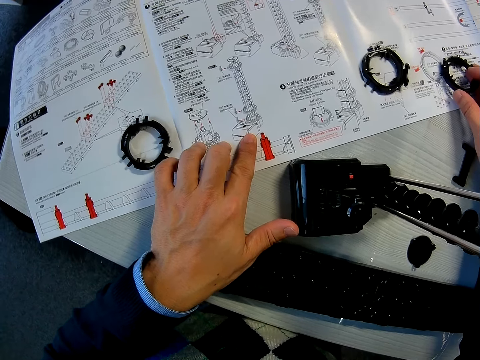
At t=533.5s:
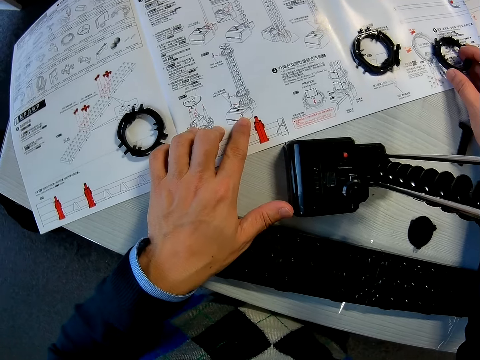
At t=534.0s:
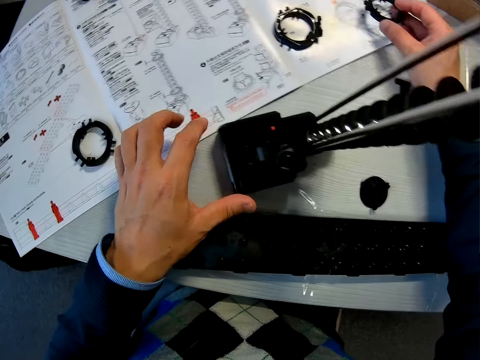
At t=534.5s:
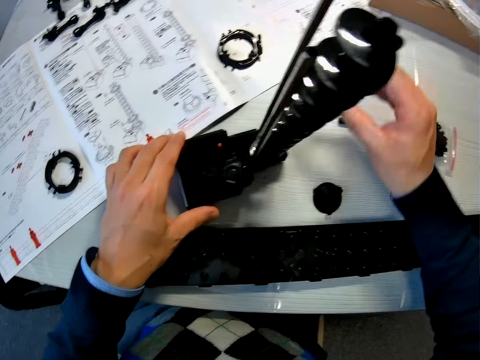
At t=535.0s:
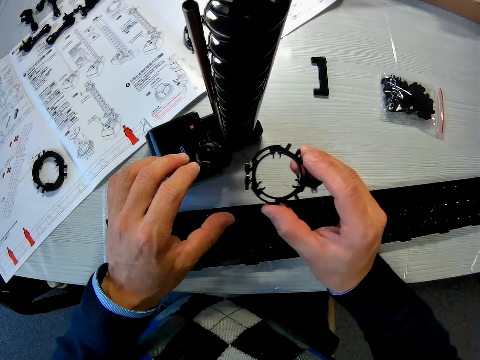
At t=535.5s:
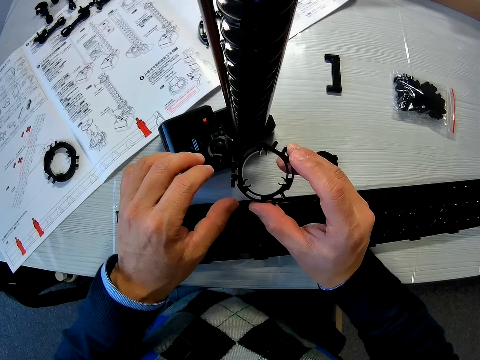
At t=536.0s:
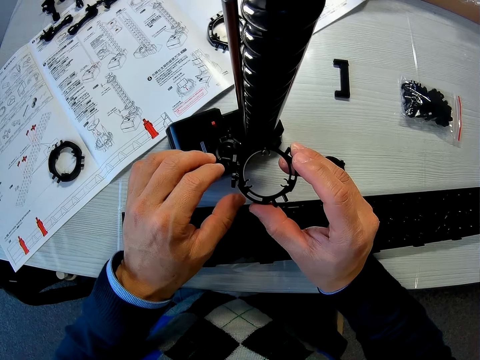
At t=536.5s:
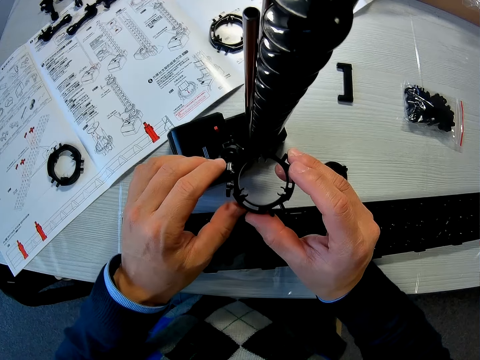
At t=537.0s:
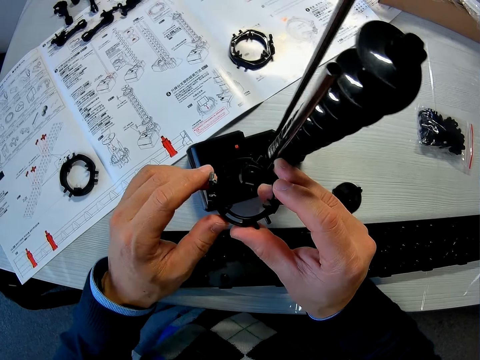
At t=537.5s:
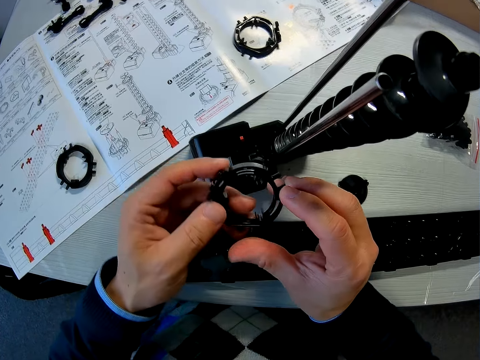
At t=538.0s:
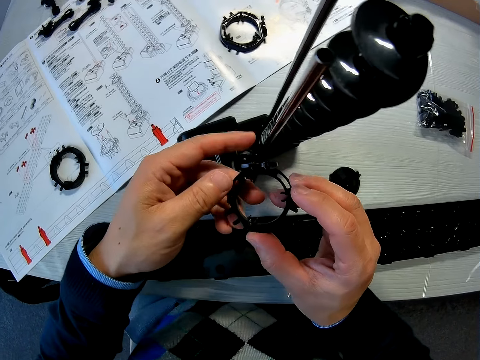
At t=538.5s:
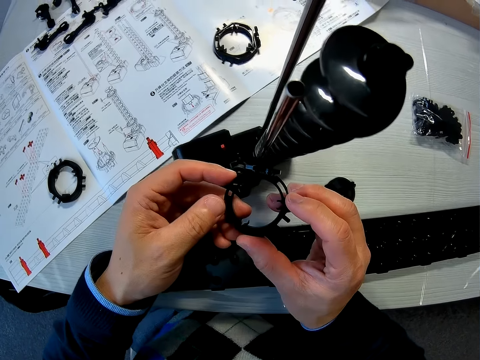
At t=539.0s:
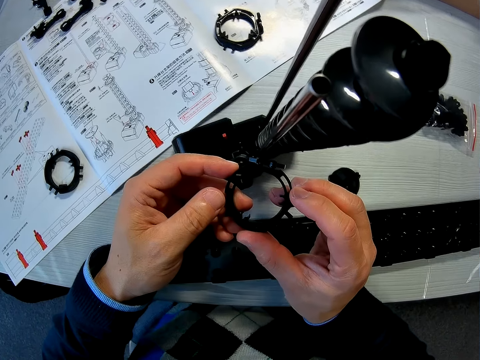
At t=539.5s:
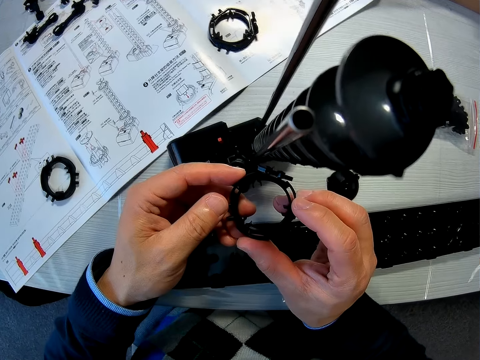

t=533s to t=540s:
The camera wearer looks at a piece of the space rail model. They rotate the other space rail piece with both hands.

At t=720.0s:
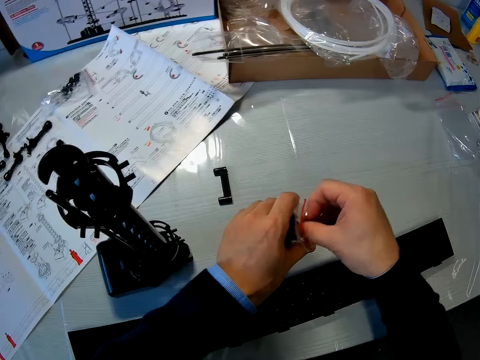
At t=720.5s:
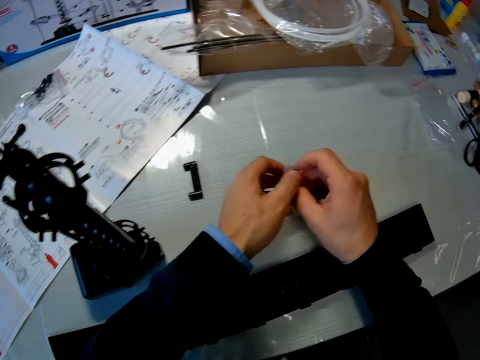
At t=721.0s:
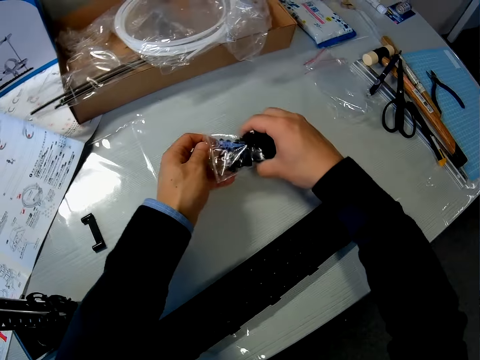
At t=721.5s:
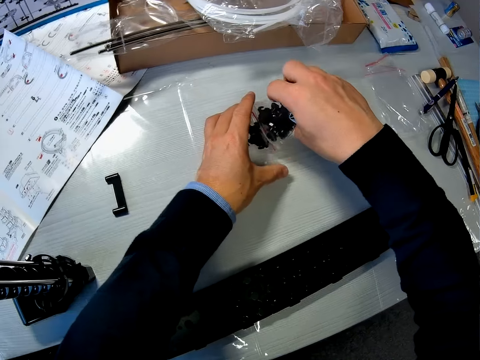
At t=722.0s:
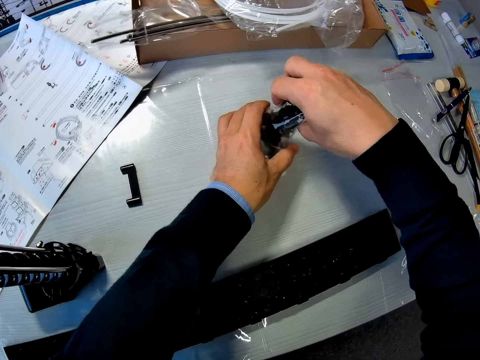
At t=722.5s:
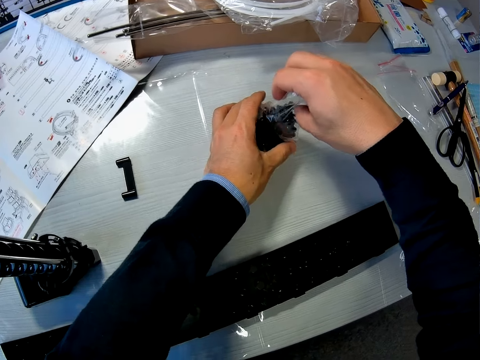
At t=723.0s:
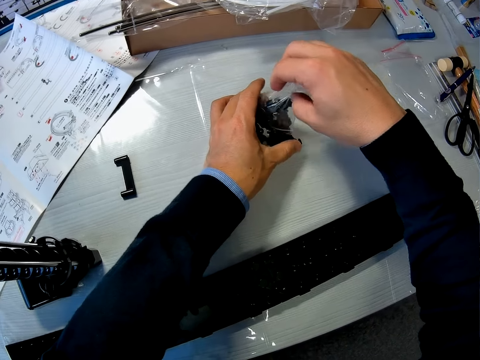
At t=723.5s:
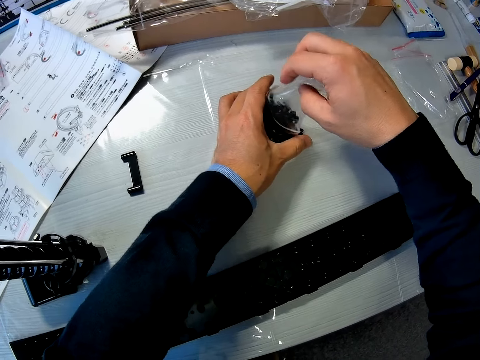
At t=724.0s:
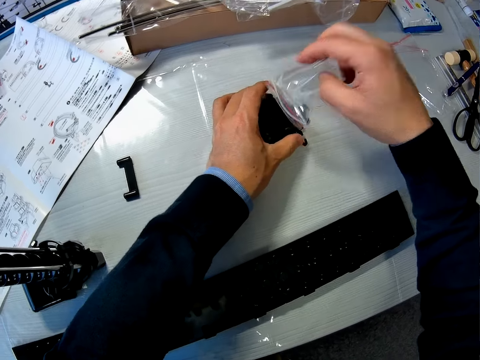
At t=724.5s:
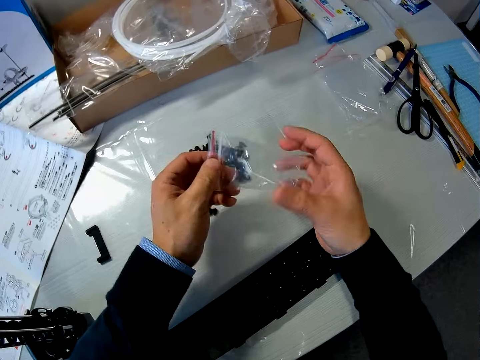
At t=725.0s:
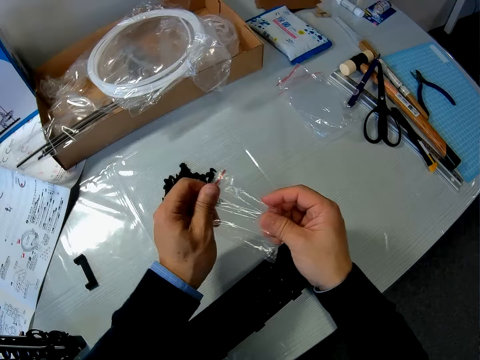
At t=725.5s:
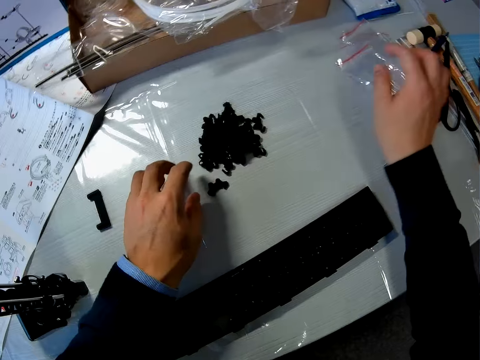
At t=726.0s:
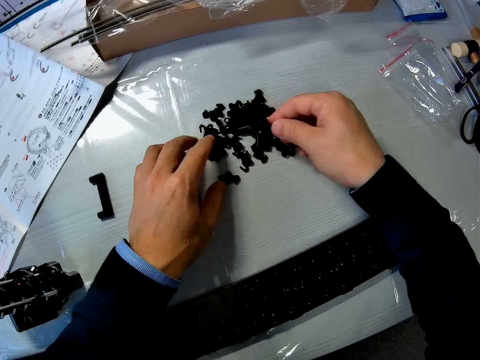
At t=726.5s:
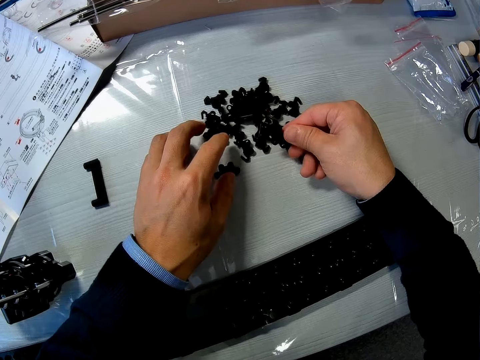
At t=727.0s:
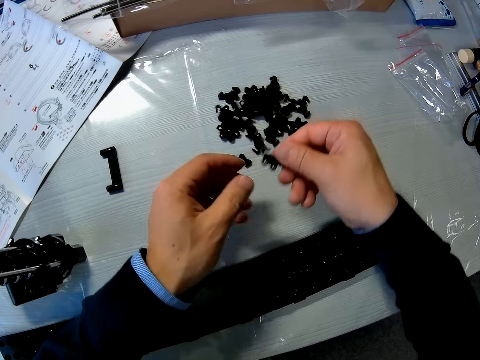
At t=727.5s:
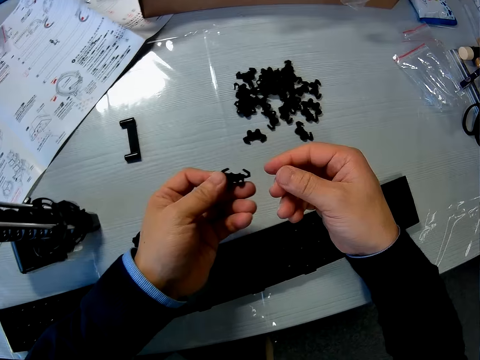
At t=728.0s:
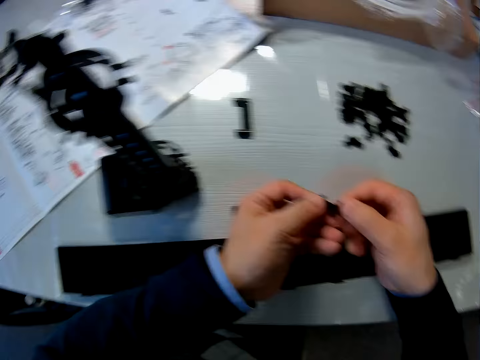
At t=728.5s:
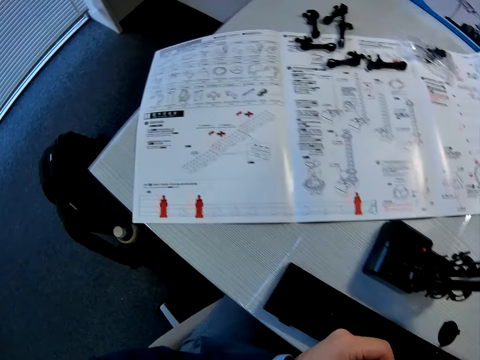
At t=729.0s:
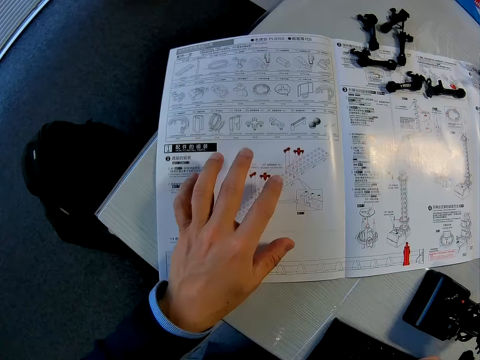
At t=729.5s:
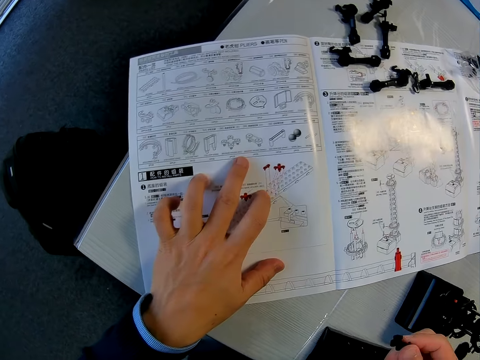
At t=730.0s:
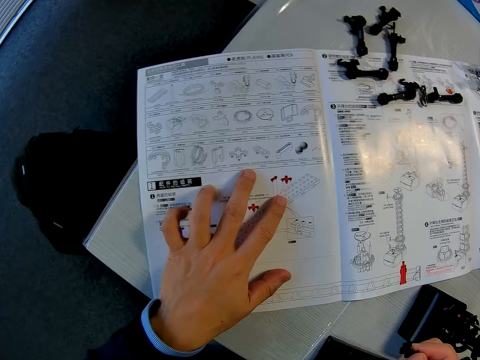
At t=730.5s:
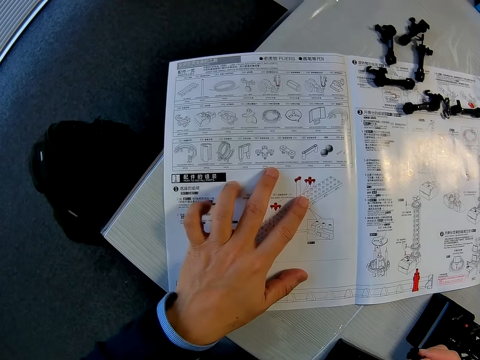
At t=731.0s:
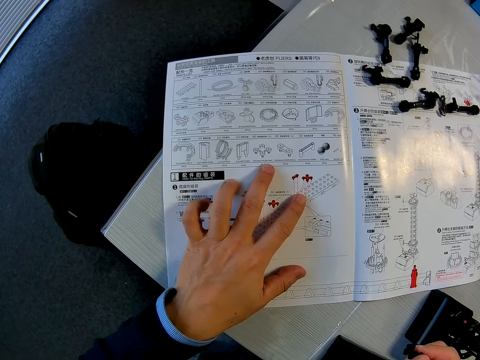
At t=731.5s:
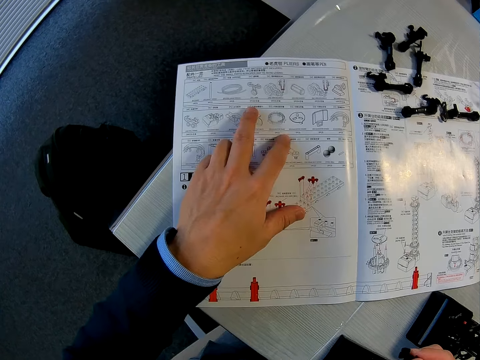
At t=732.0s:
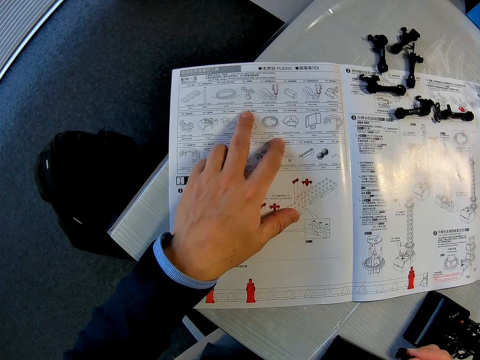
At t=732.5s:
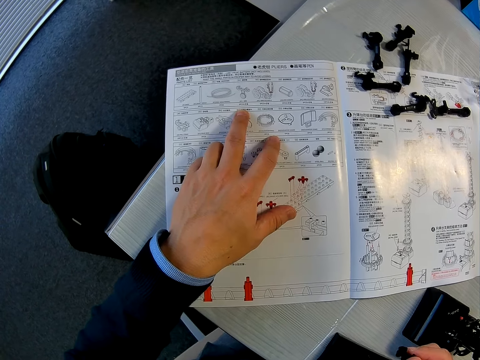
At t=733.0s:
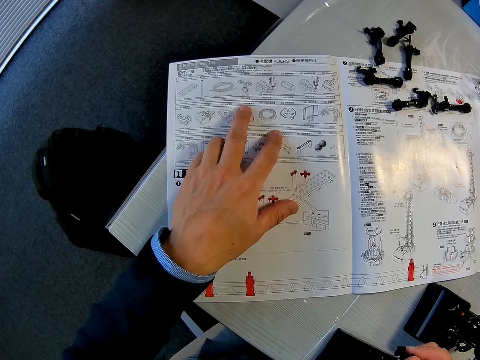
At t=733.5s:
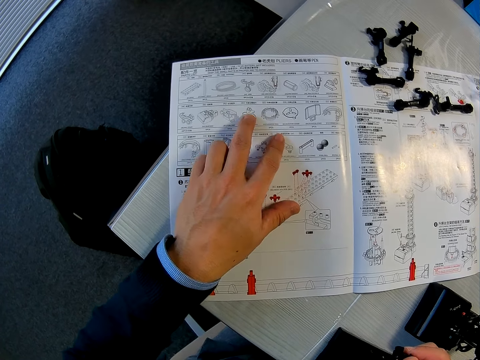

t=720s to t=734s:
The camera wearer opens up the nylon or spare part bag of pieces of the marble roller coaster. They pour out the pieces of the marble roller coaster on the table. They hold the spare part bag with hands. They drop the empty nylon on the table. They pick up a piece, the elevator ring, from the pieces of the marble roller coaster on the table. They switch to the other hand. They read from the manual in front of them with a finger.

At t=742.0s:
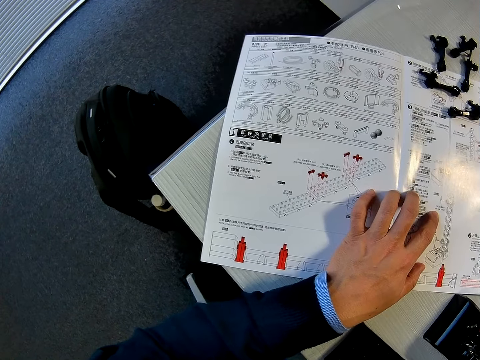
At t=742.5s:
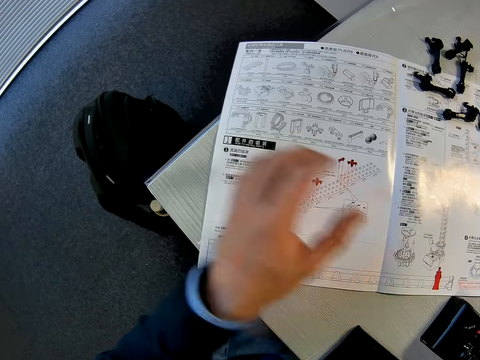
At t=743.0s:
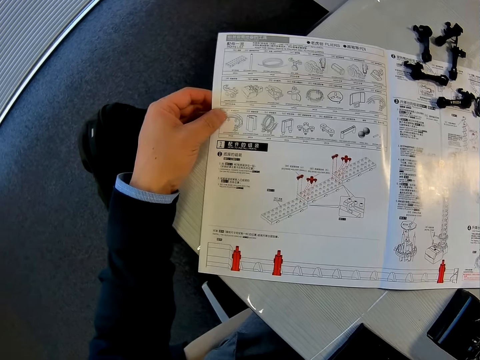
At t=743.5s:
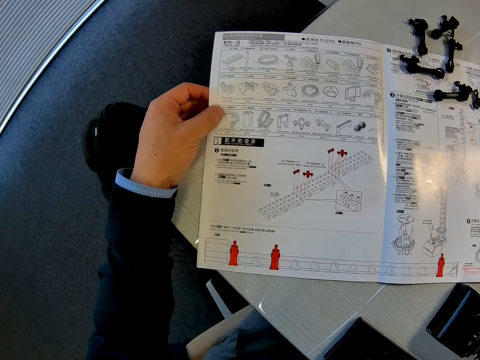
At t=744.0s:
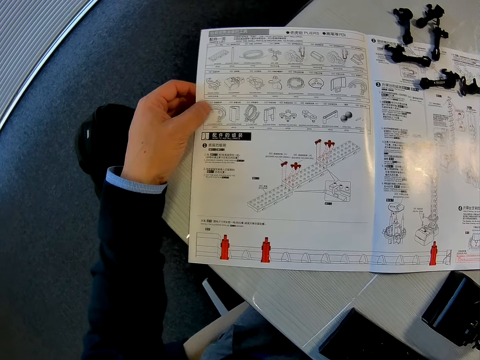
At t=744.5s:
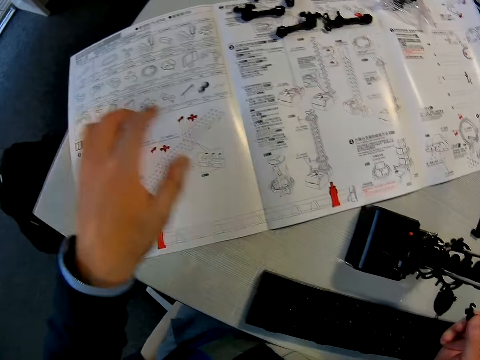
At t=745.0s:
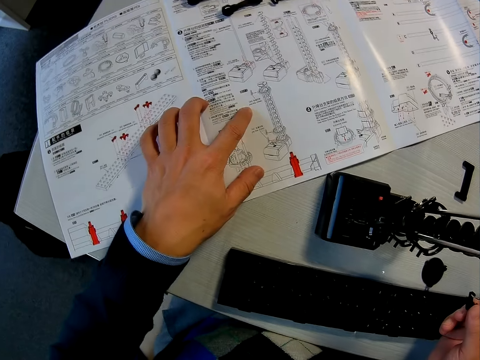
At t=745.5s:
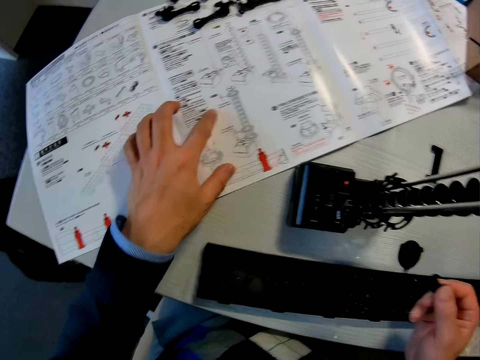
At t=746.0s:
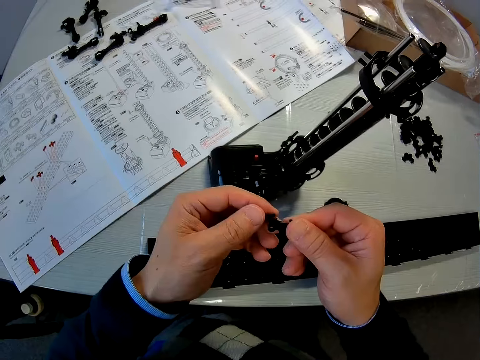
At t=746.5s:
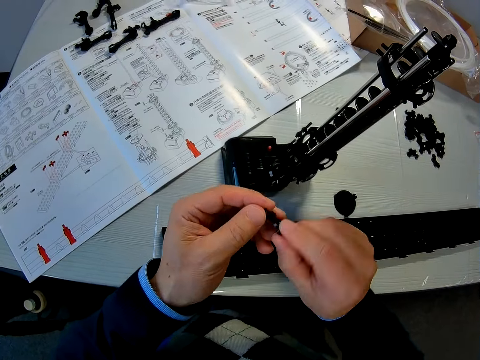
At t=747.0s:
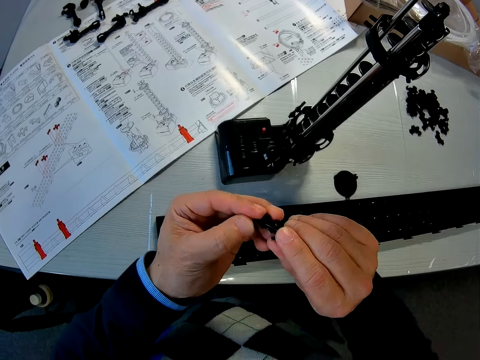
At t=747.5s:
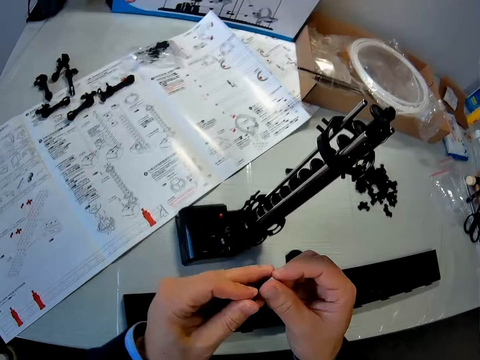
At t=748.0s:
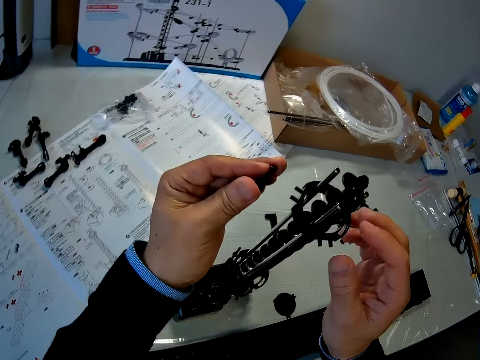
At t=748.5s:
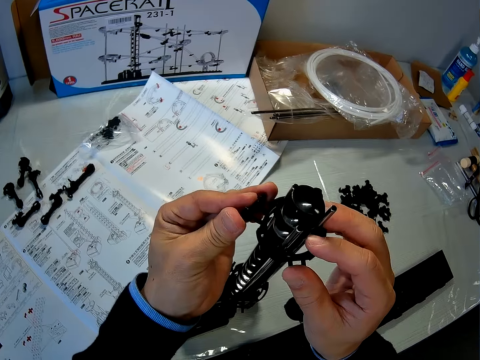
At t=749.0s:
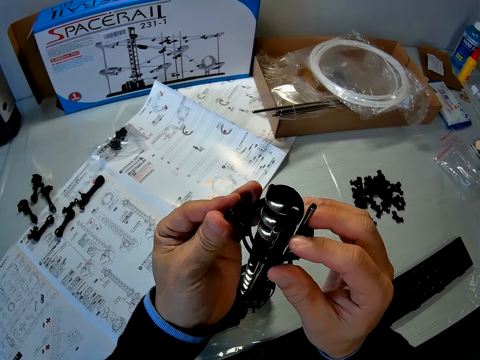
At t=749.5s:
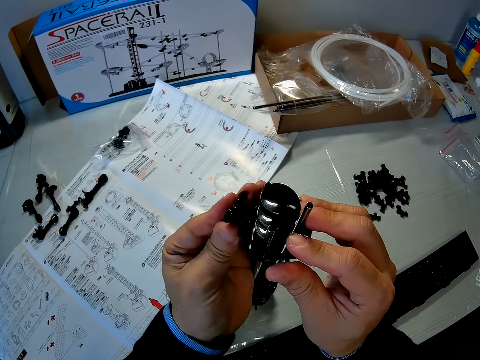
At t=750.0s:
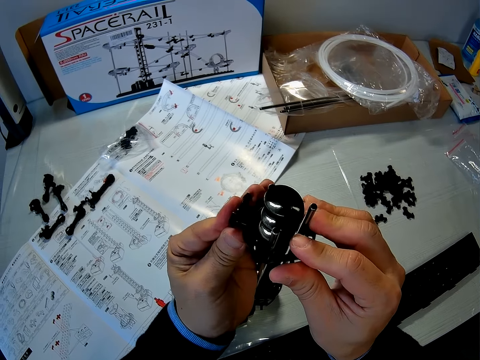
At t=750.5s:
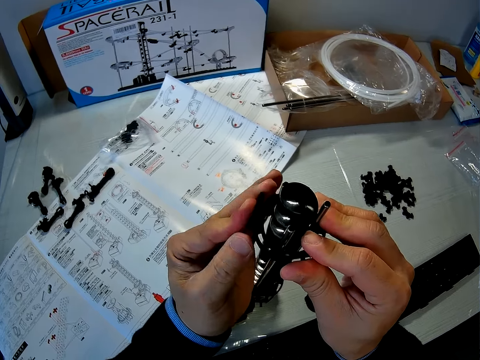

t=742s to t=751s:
The camera wearer lifts up a piece of paper on a table with a hand. He reads with a finger on the piece of paper. He adjusts the pieces of the marble roller coaster in his hand. He fixes the piece of the marble roller coaster on the marble roller coaster. He reads with a finger on the piece of paper.
